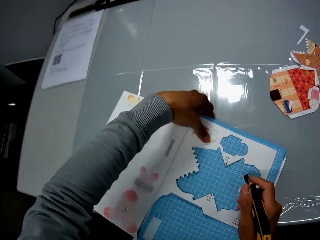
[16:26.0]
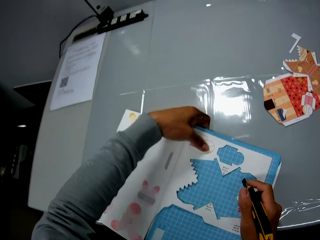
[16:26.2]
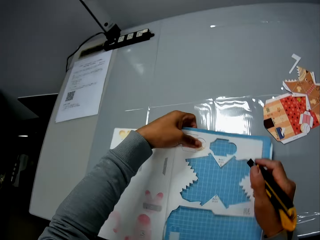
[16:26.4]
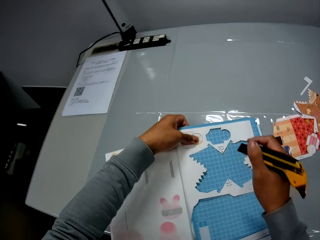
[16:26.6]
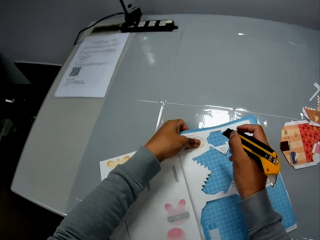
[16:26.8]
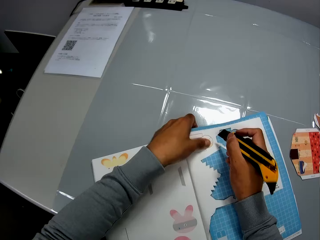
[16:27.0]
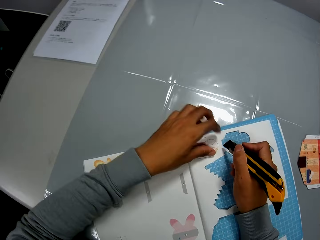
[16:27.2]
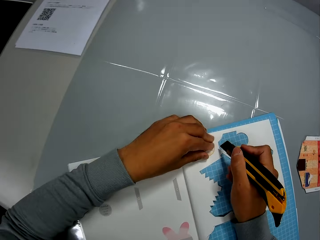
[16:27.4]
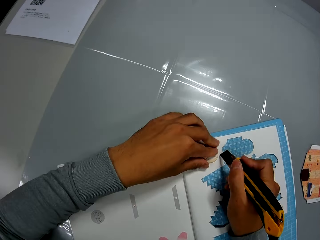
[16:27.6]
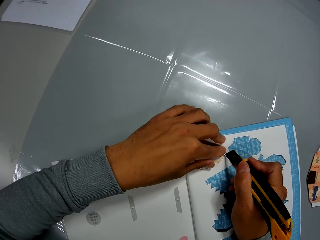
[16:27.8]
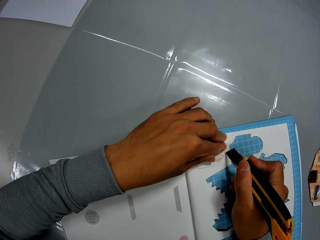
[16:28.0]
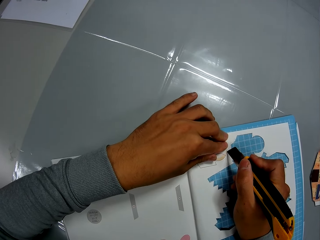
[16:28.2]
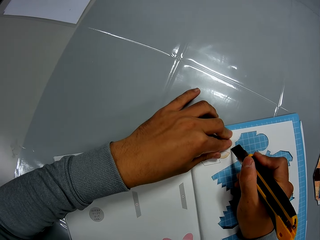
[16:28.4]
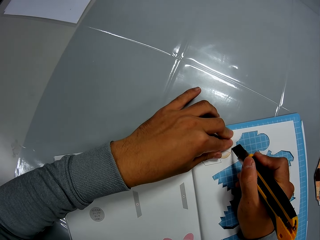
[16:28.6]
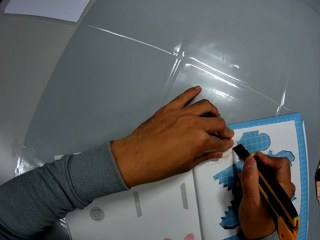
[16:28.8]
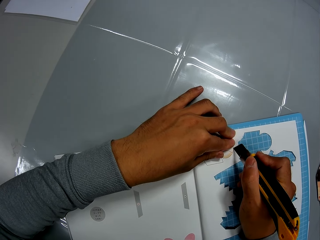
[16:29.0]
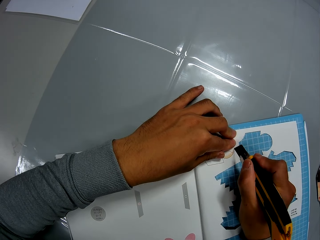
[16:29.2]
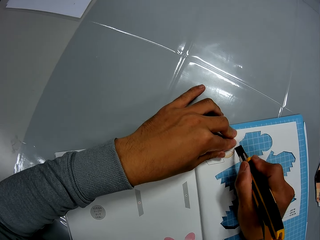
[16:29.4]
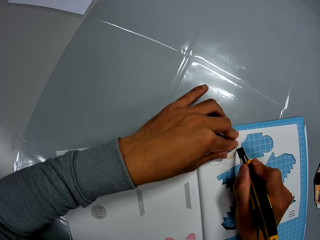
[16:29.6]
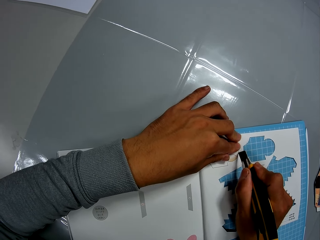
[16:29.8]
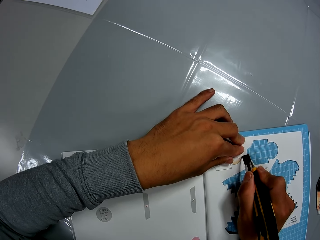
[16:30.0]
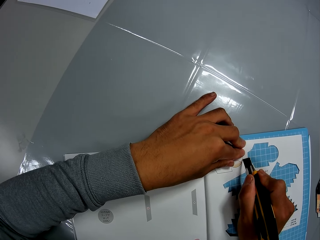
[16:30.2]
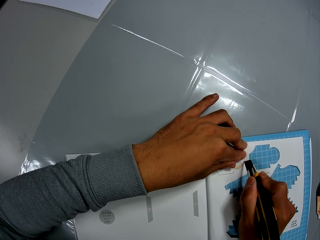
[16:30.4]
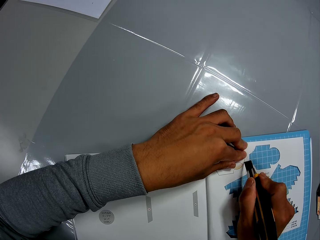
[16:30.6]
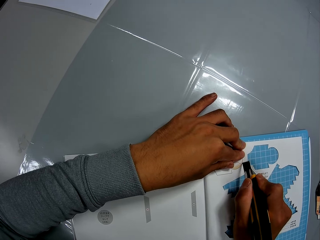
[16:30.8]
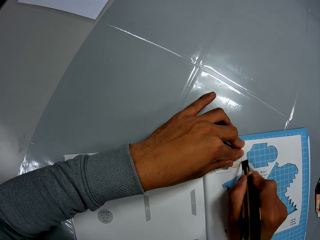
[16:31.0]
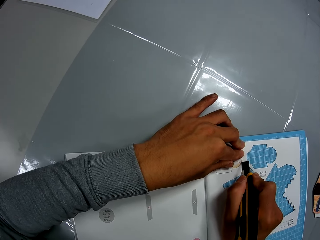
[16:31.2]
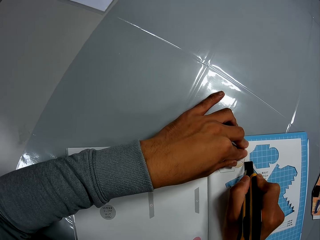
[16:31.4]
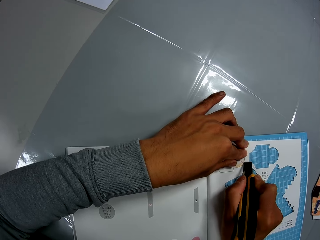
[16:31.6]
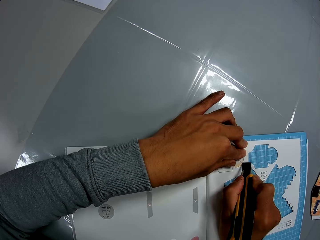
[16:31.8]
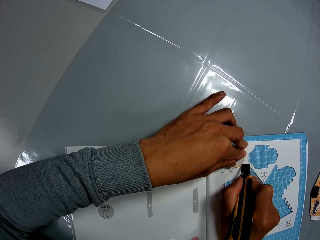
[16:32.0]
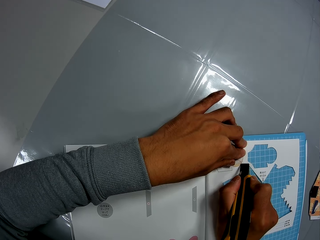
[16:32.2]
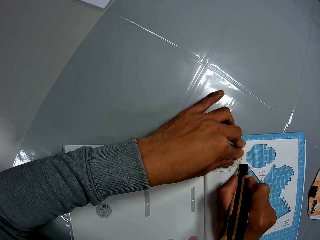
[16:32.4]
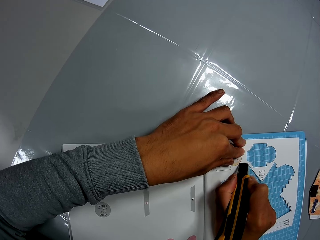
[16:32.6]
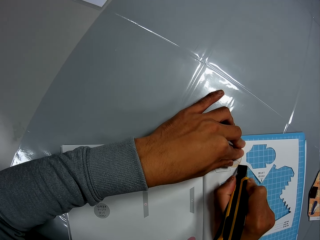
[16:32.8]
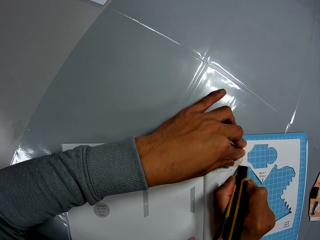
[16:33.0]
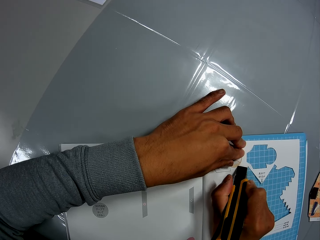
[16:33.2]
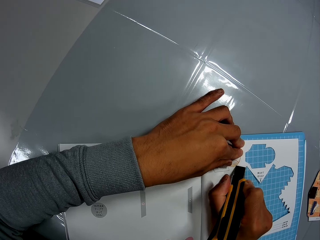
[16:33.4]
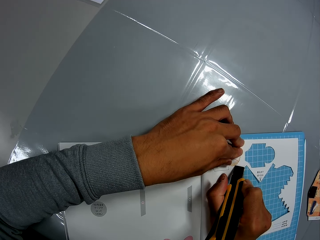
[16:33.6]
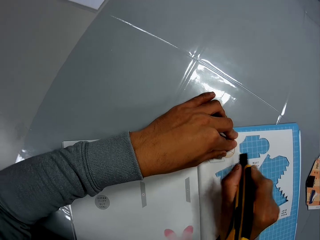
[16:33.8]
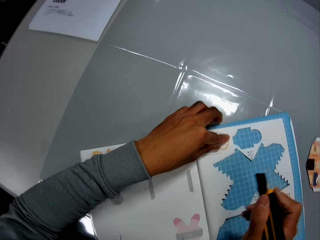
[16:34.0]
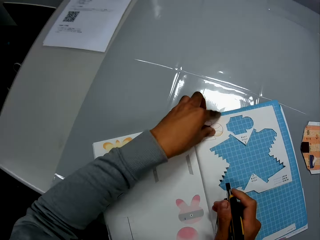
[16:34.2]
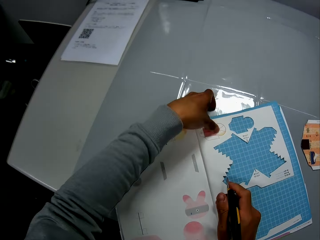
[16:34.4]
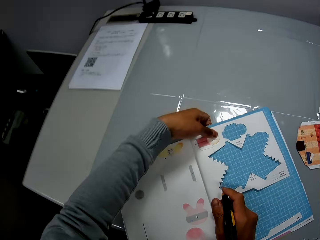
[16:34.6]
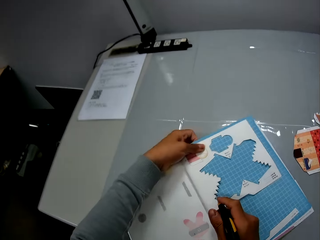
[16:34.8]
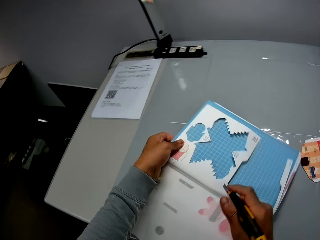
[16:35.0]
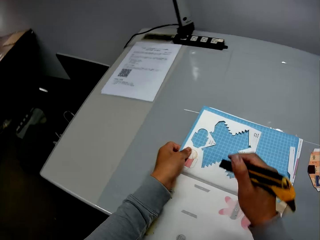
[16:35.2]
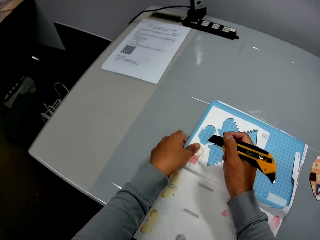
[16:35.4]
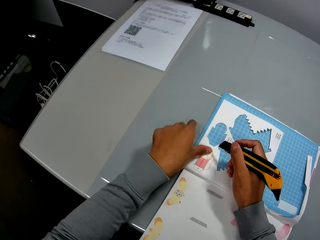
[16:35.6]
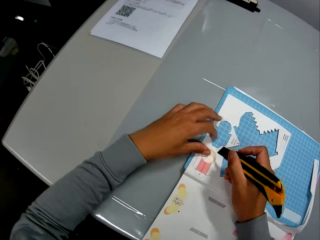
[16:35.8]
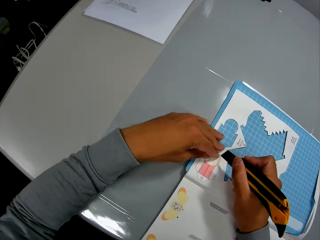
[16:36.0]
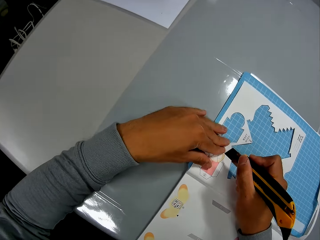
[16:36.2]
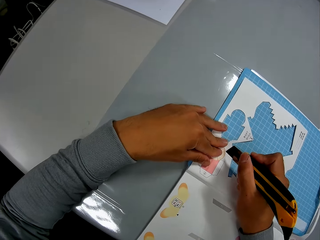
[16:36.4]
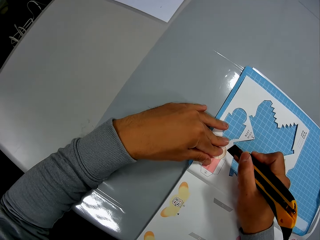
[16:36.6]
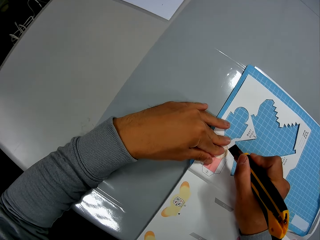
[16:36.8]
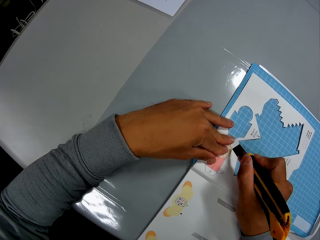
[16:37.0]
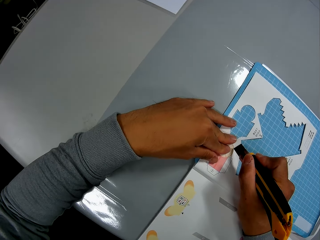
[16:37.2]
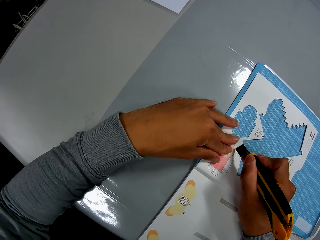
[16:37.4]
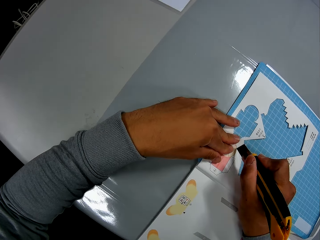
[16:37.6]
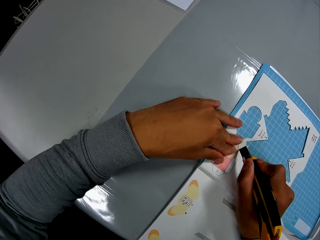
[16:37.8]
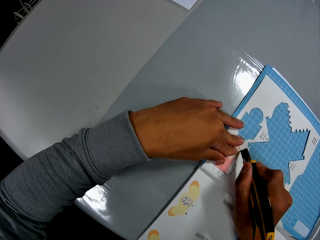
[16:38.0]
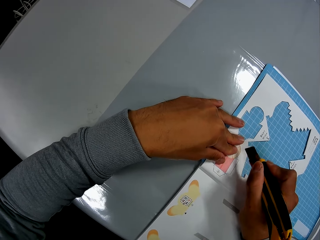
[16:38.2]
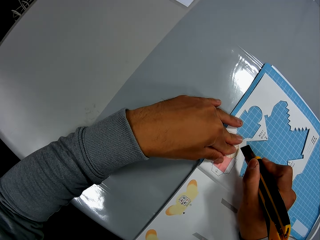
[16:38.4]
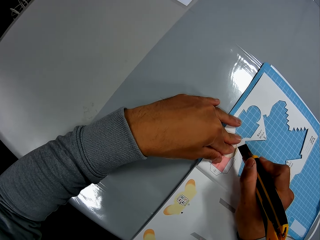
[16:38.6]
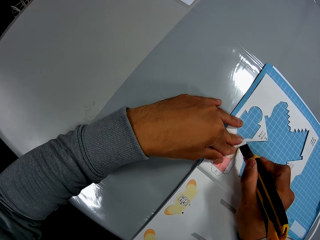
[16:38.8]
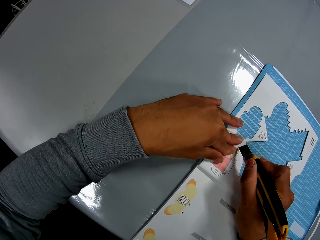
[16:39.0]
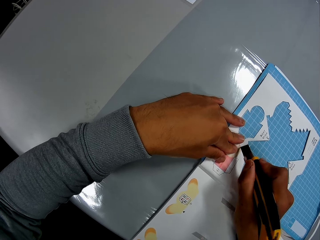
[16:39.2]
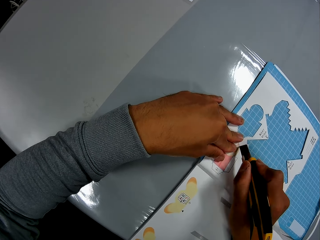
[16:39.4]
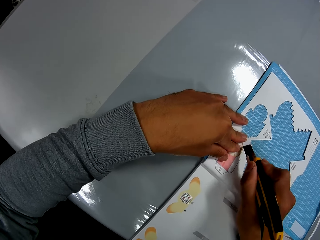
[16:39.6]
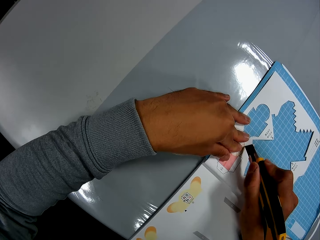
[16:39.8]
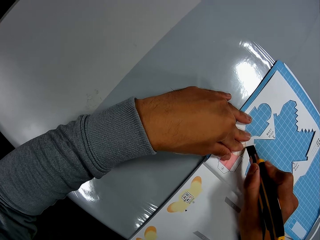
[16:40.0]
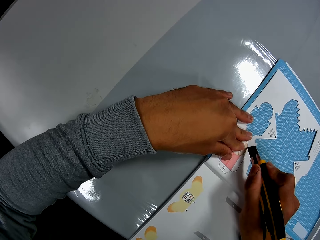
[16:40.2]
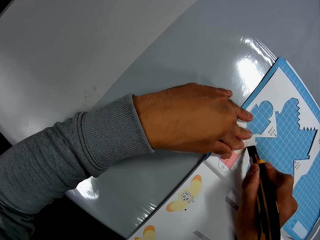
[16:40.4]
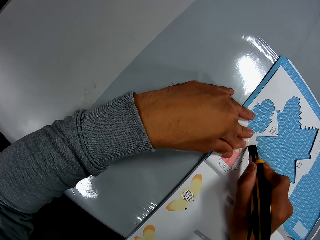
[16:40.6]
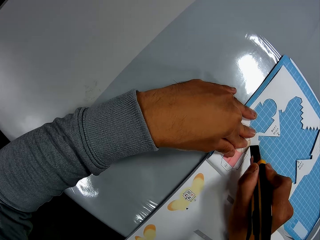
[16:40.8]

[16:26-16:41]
The camera wearer adjusts the craft book with his left hand. He rotates the book. He cuts through the leaf of the craft book with the utility knife in his right hand. He adjusts the craft book with his left hand again. He rotates the book again. He cuts through the leaf of the craft book with the utility knife in his right hand again.

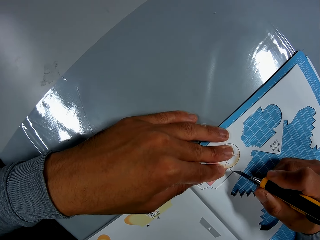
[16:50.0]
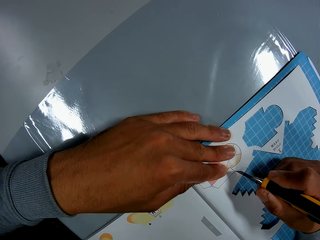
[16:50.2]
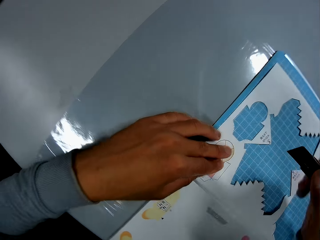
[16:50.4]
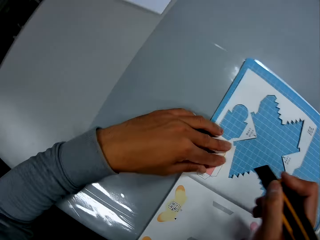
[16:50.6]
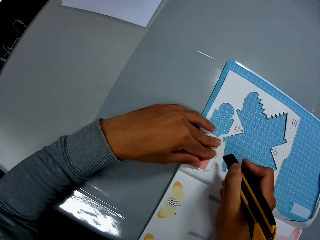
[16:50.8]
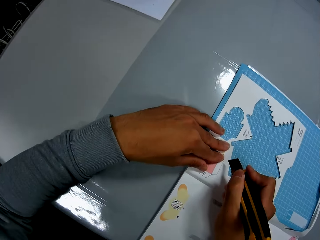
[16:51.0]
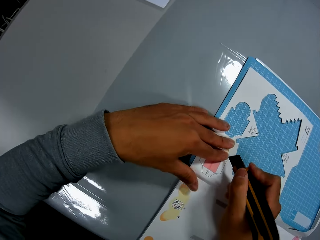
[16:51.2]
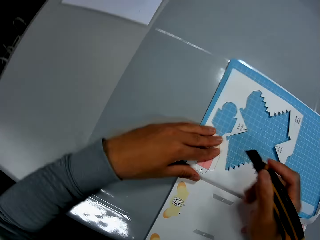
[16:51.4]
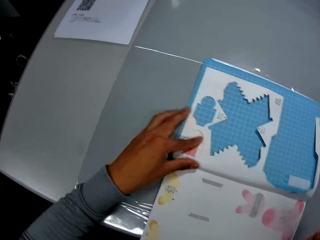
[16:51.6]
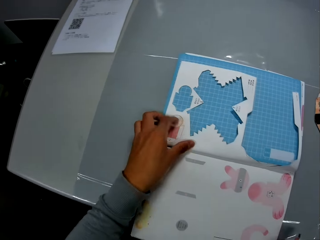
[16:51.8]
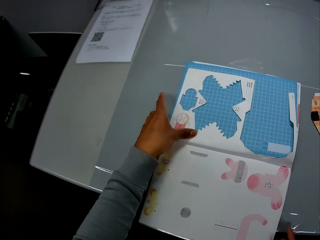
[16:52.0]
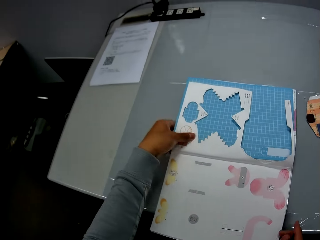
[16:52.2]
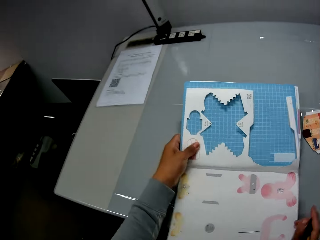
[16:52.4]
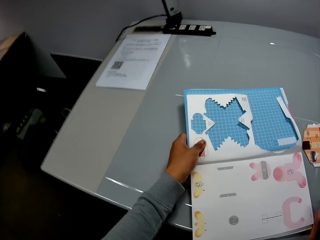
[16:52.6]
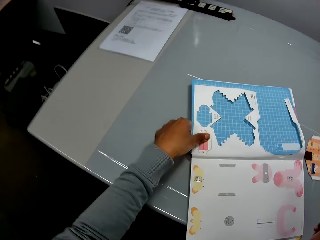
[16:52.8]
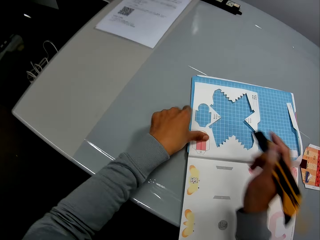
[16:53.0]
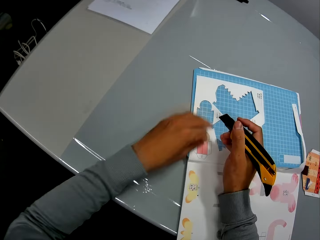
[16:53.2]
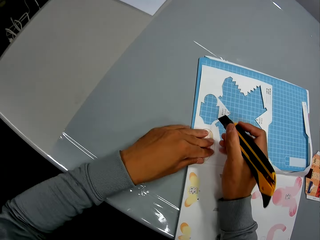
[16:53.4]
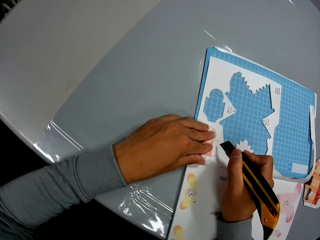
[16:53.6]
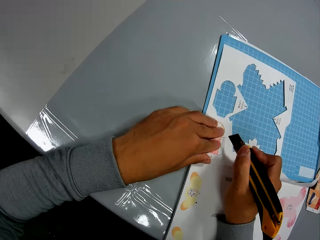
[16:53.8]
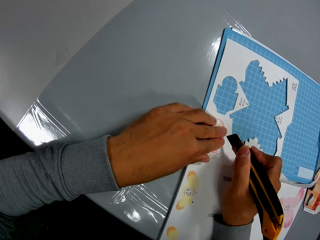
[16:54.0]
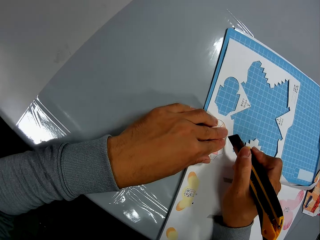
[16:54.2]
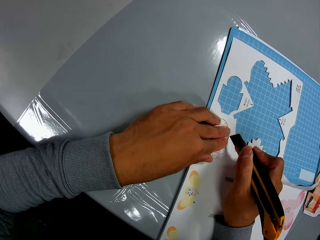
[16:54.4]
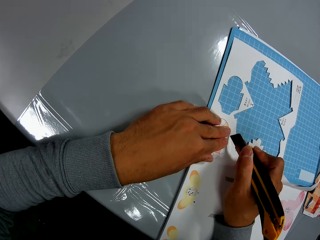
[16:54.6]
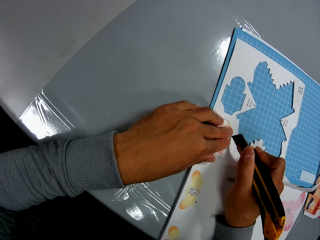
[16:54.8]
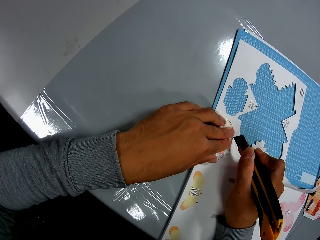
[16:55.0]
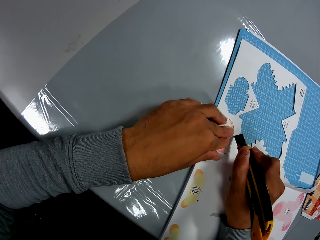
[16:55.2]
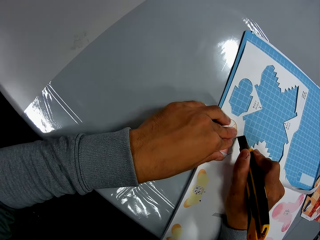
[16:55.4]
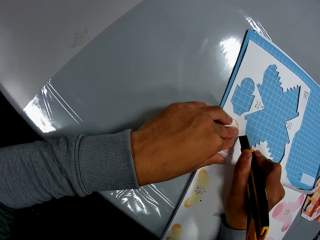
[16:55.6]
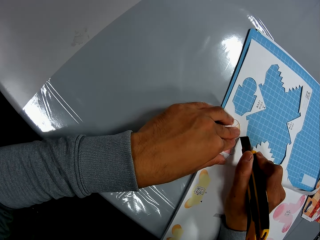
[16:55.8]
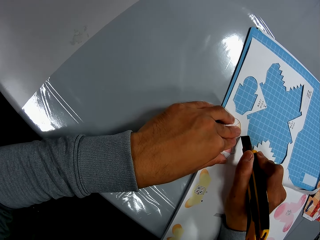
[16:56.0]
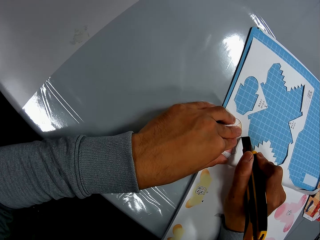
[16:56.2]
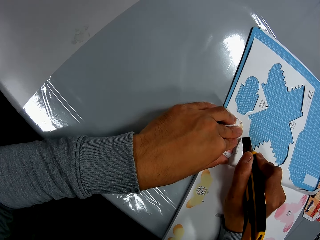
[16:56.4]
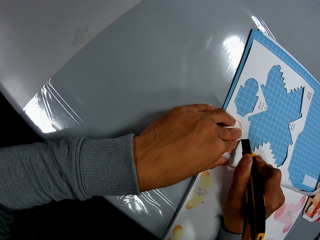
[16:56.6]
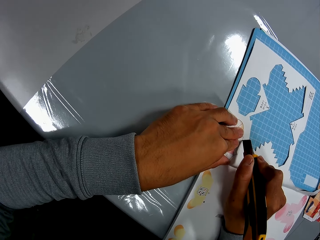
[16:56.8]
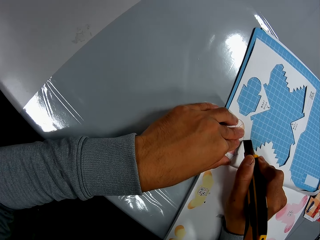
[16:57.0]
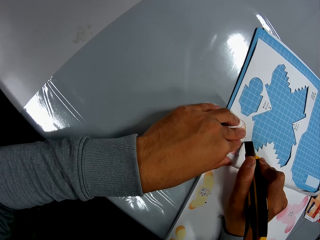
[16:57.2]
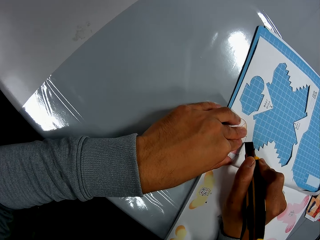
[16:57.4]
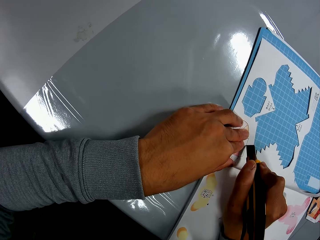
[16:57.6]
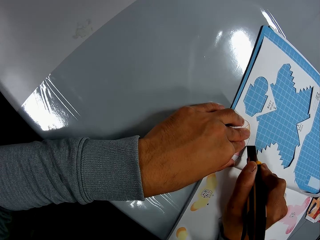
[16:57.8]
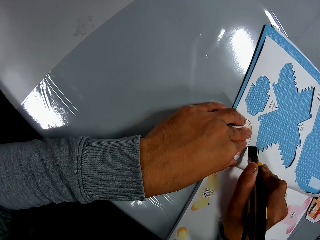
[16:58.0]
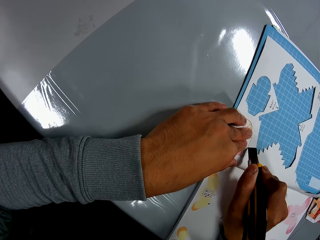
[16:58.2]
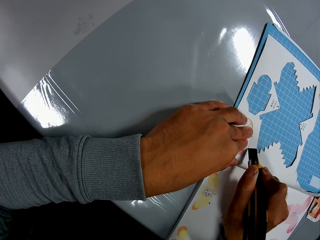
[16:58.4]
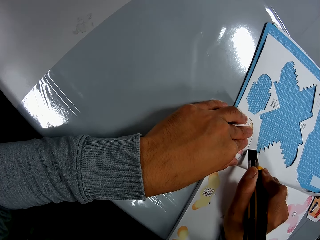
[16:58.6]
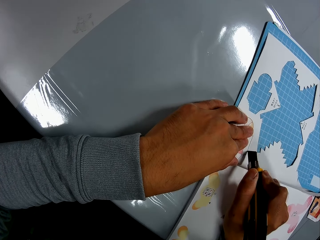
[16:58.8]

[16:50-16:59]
The camera wearer adjusts the craft book with his left hand. He rotates the book. He cuts through the leaf of the craft book with the utility knife in his right hand.
